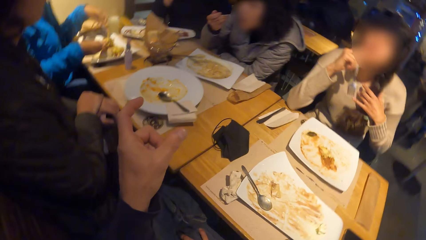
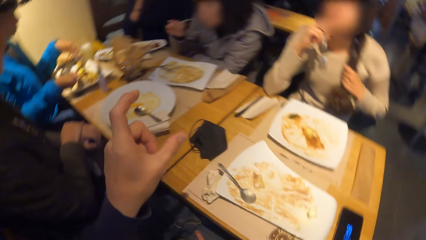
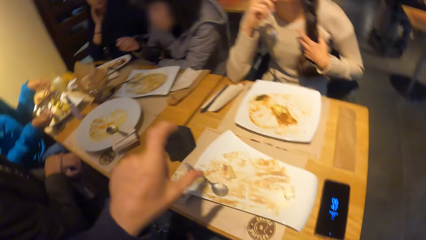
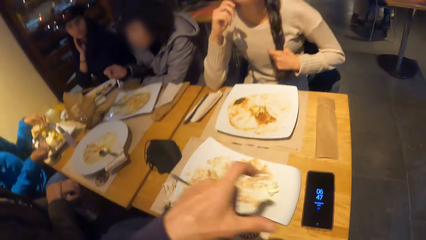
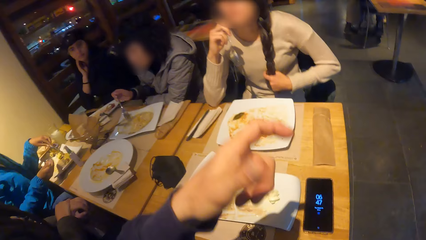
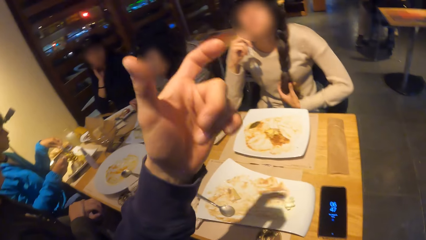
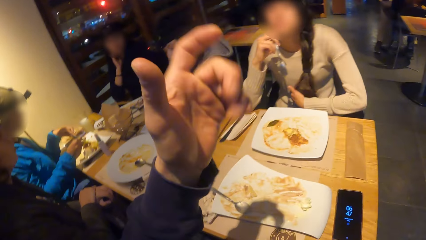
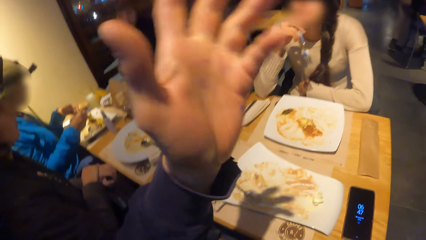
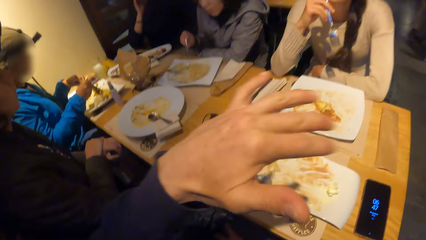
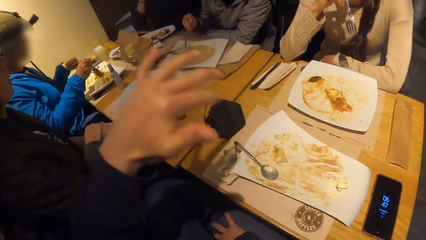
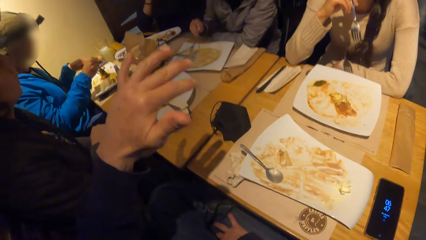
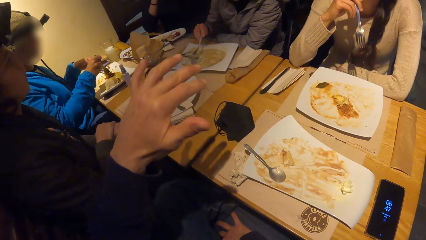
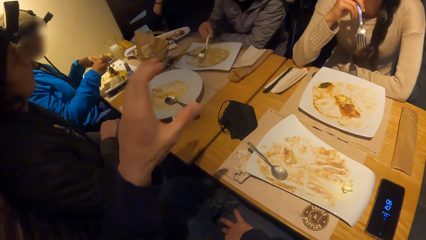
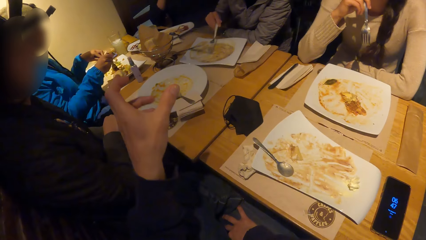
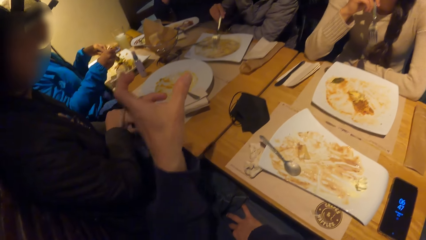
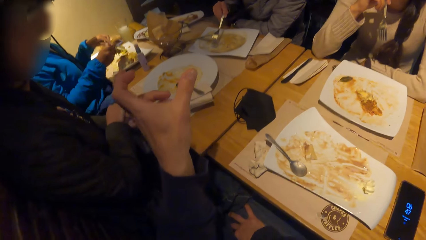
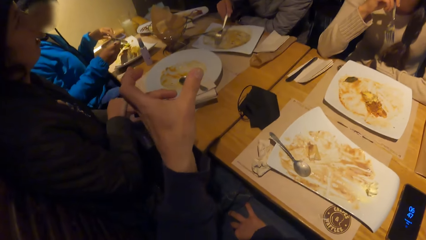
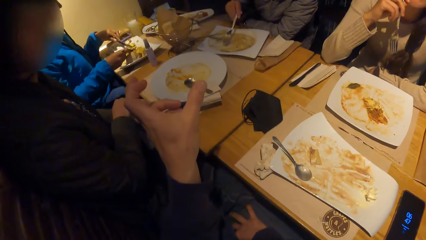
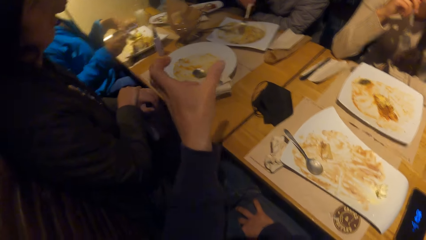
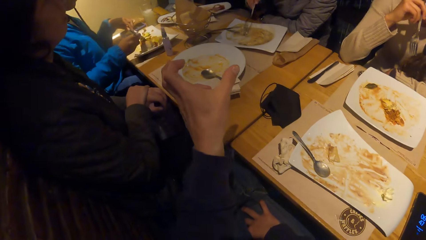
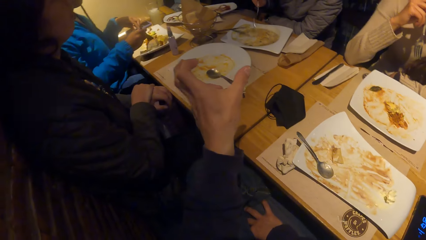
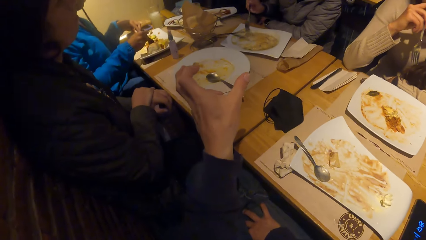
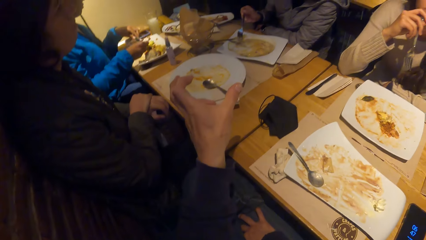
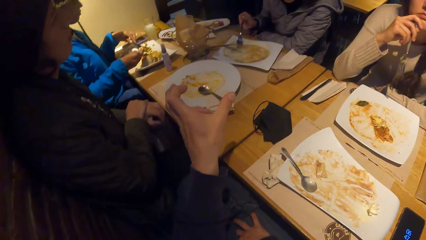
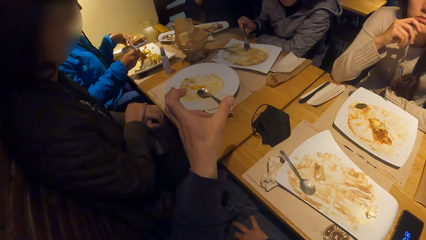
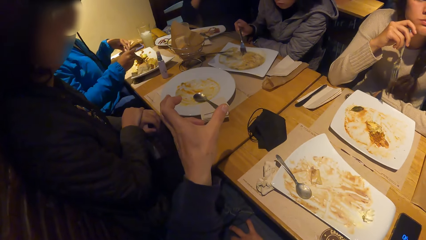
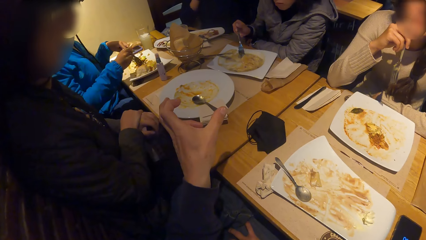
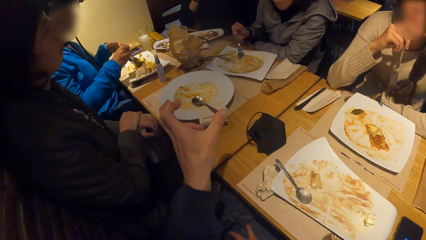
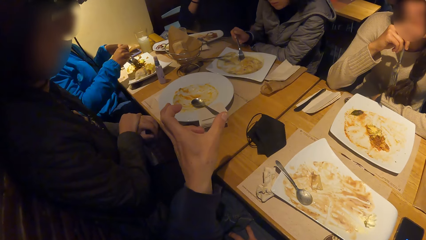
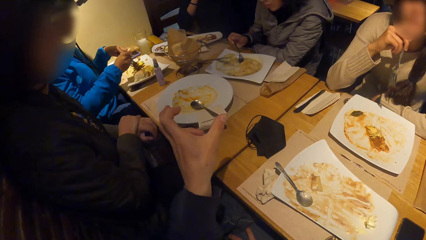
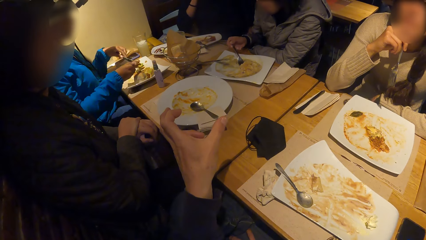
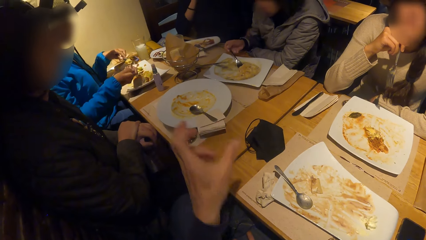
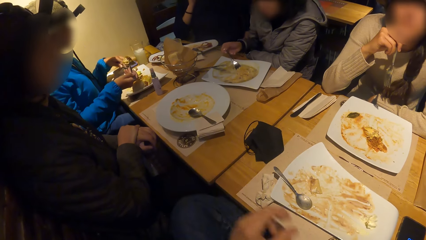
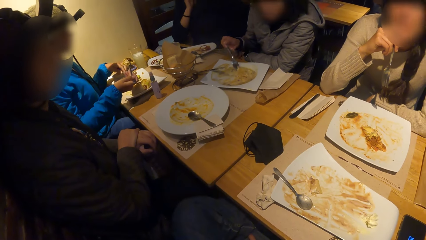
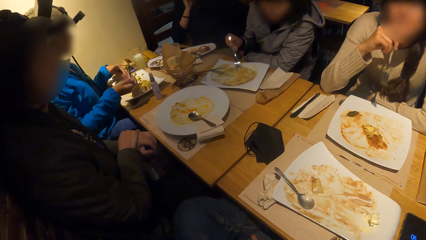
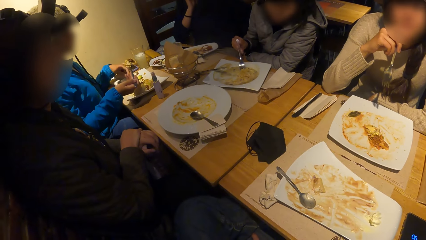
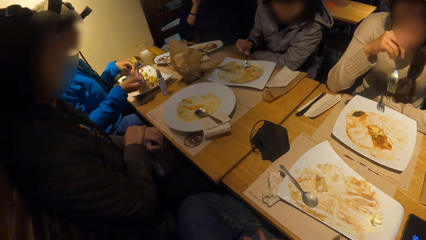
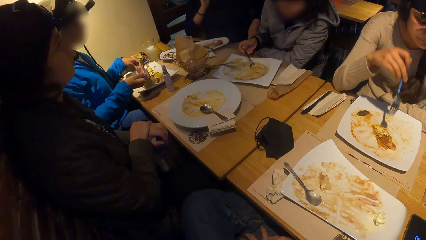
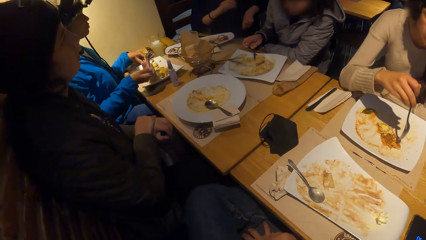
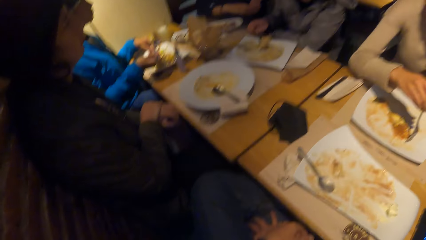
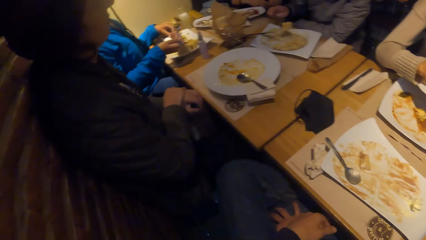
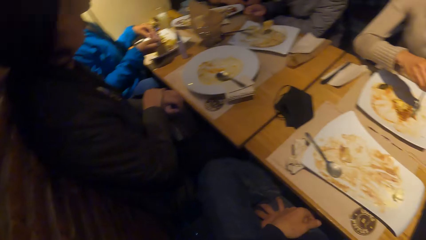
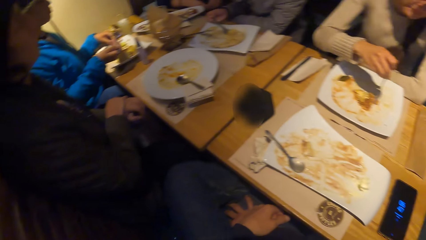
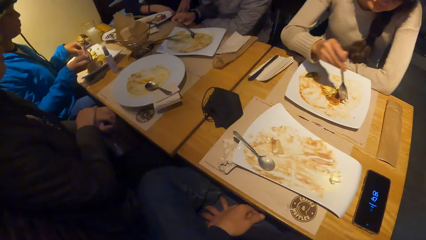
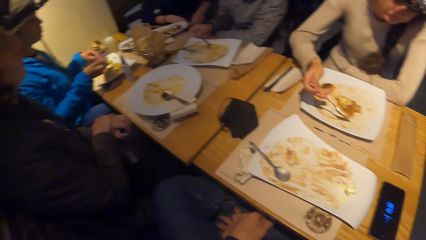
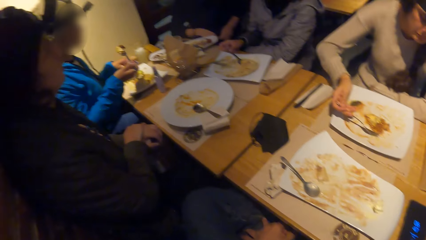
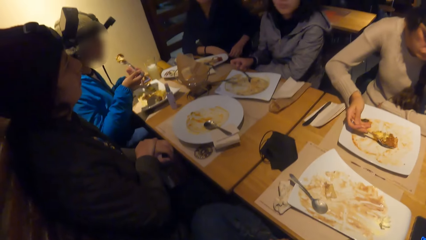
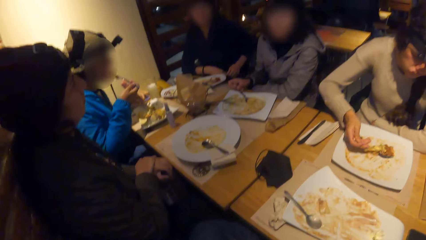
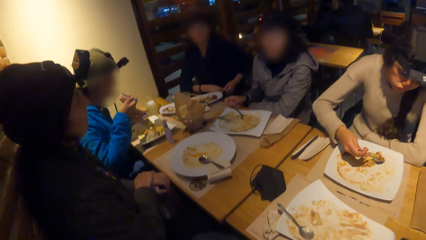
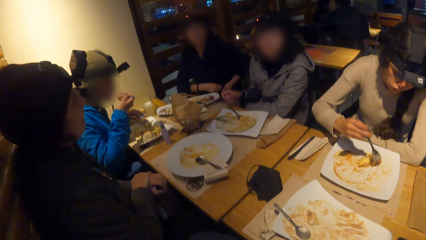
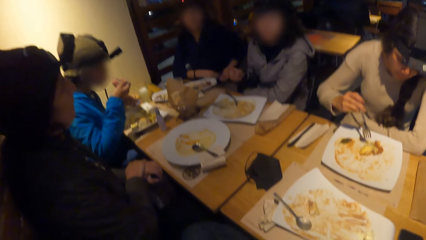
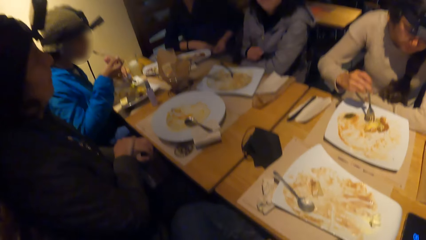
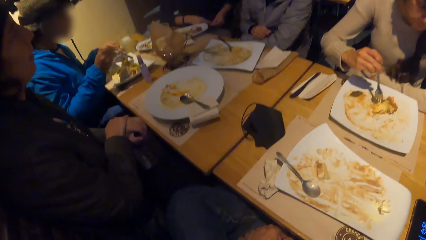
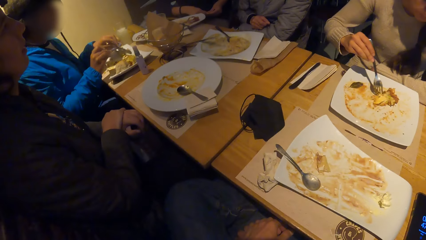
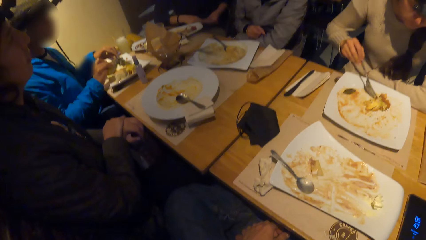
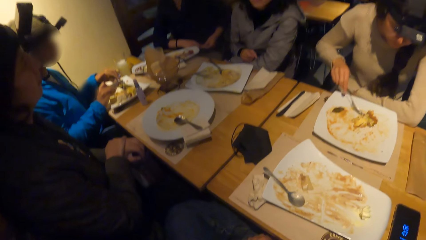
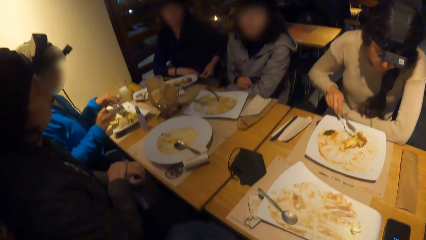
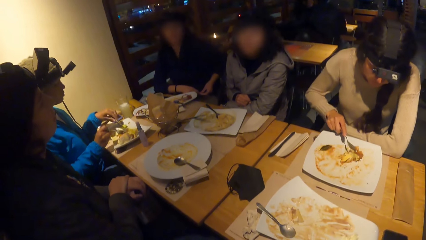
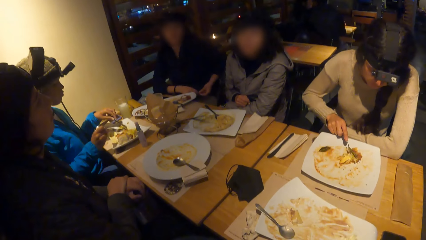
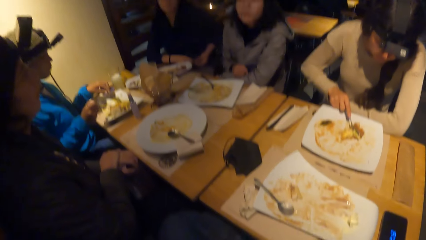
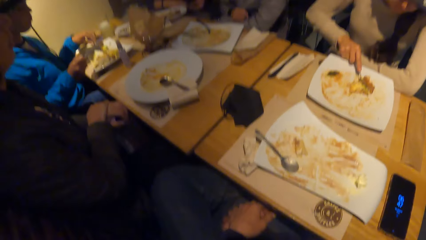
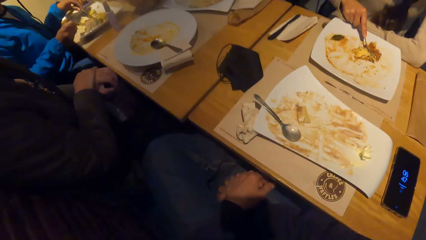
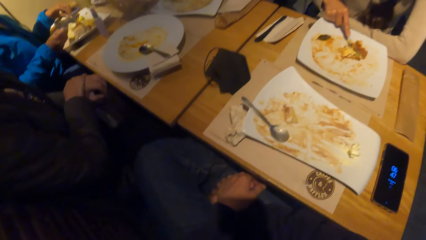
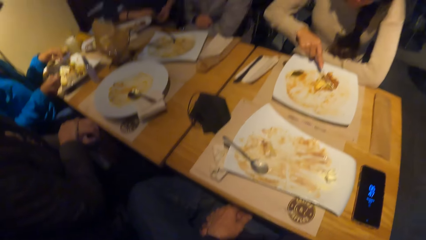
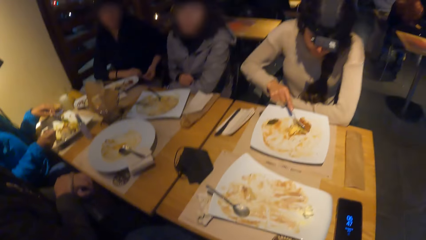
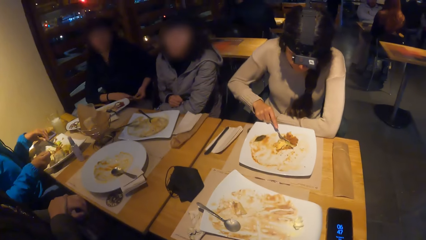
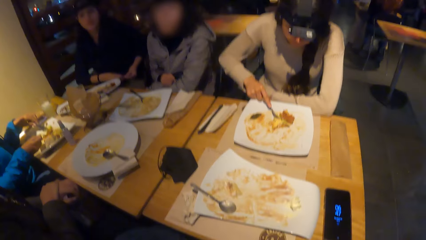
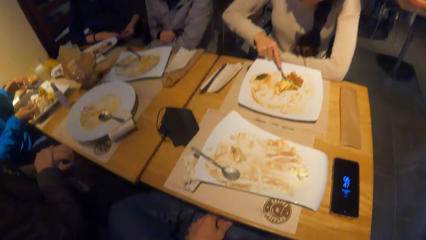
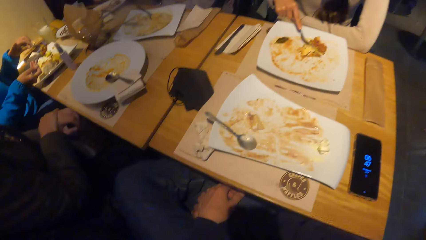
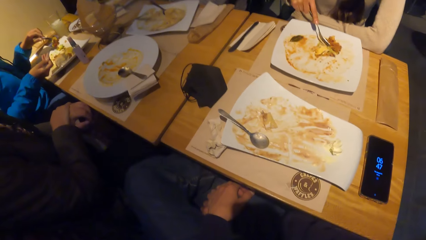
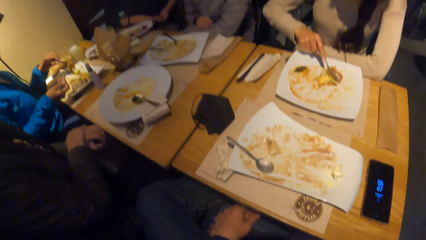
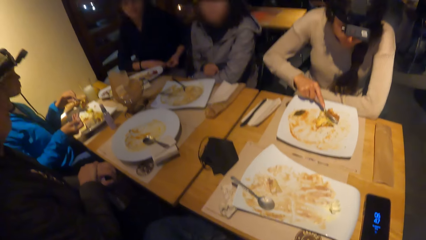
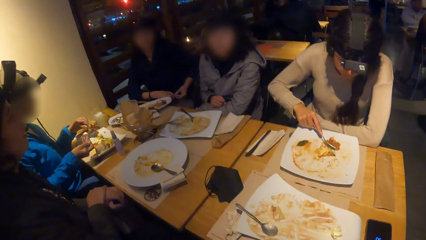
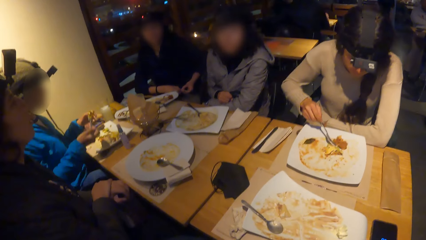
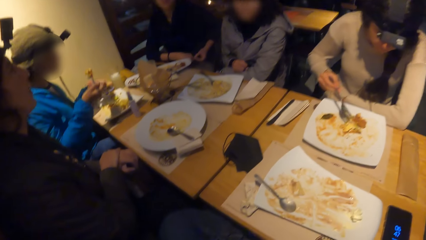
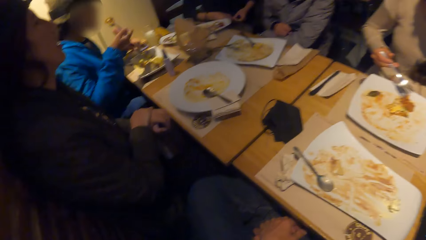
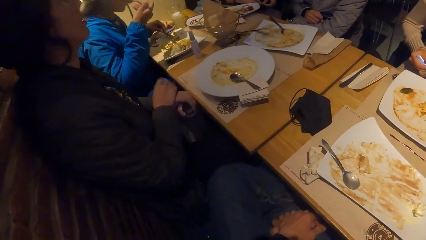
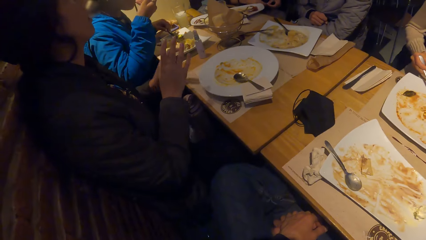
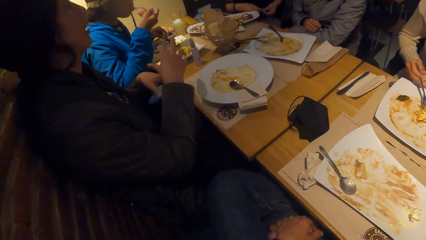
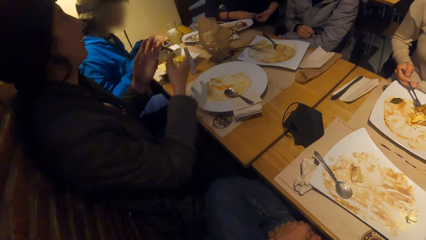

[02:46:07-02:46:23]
A woman puts the bean pudding in her mouth with the fork in her right hand. Another woman touches her hair with her left hand and places her left hand on the table. The first woman packs the bean pudding on the plate with the fork in her right hand. A third woman picks the pickle from the table with the fork in her right hand. The camera wearer drops his left hand on his thigh. The second woman gathers the mac and cheese on the plate with the fork in her right hand. The third woman puts the pickle in her mouth with the stainless fork in her right hand. The first woman places her right hand on her left hand. The third woman packs the pickle on the plate with the stainless fork and the knife in her hands. The second woman cuts the mac and cheese on the plate with the fork in her right hand. The third woman puts the pickle in her mouth with the stainless fork in her right hand. A fourth woman gesticulates with her hands.
